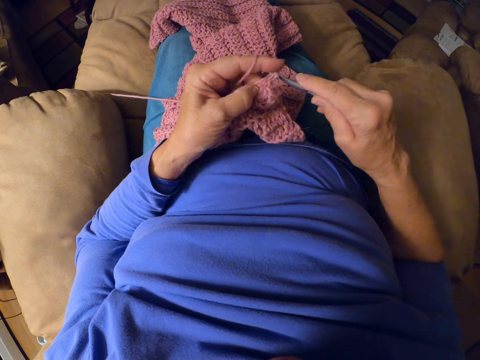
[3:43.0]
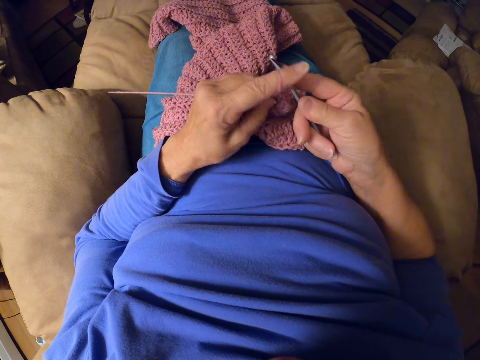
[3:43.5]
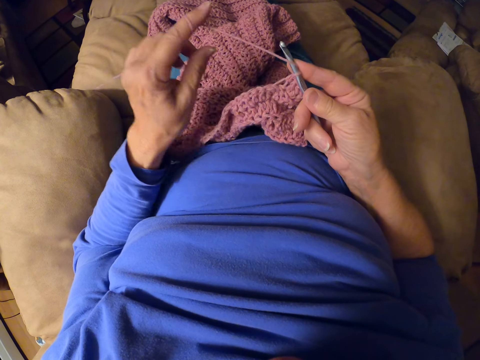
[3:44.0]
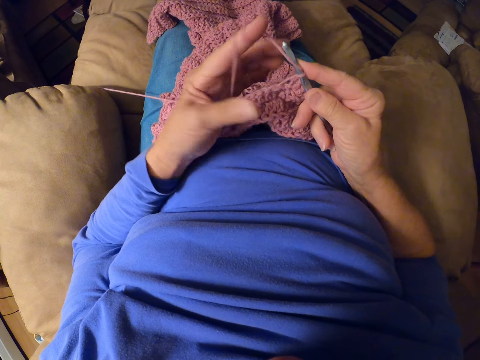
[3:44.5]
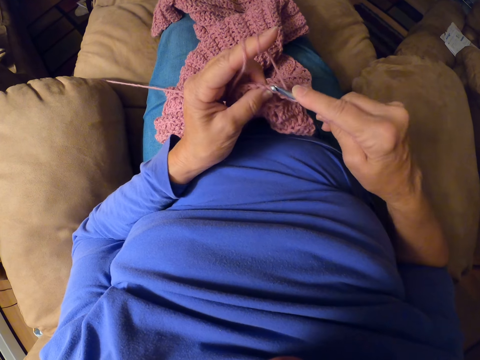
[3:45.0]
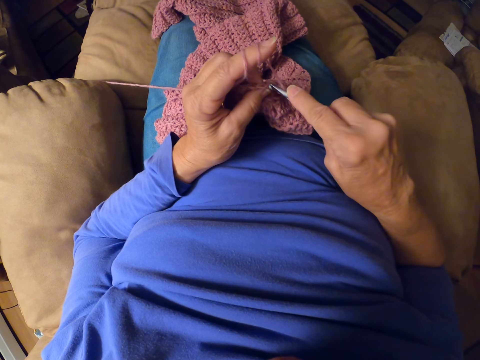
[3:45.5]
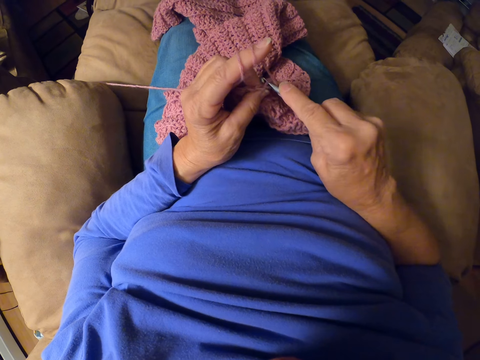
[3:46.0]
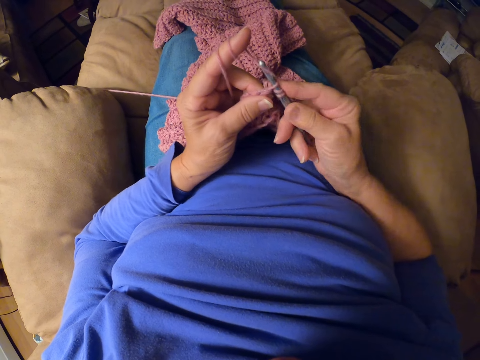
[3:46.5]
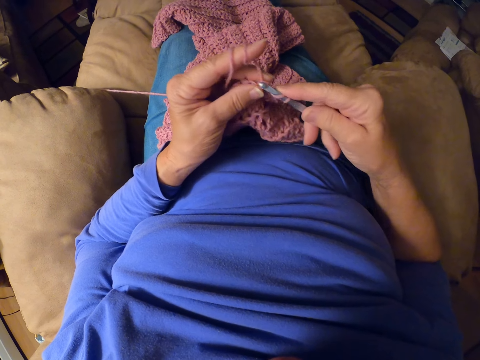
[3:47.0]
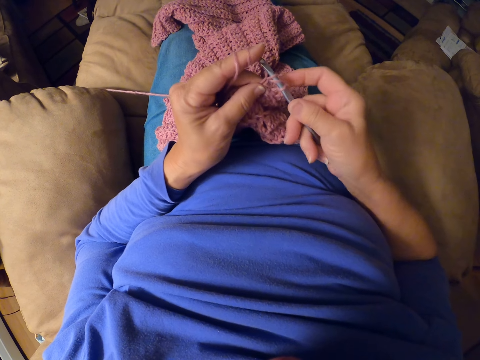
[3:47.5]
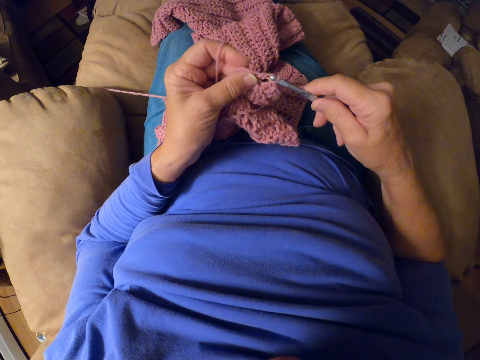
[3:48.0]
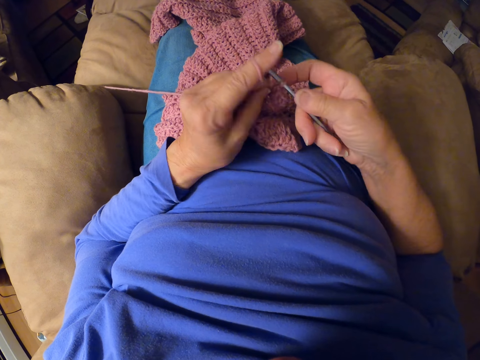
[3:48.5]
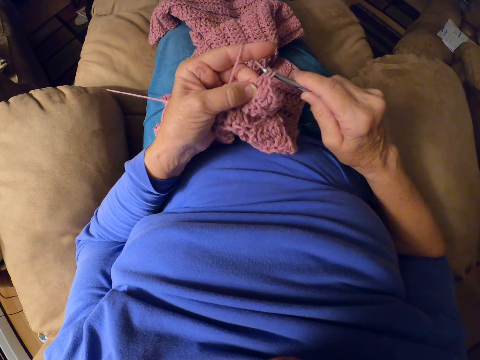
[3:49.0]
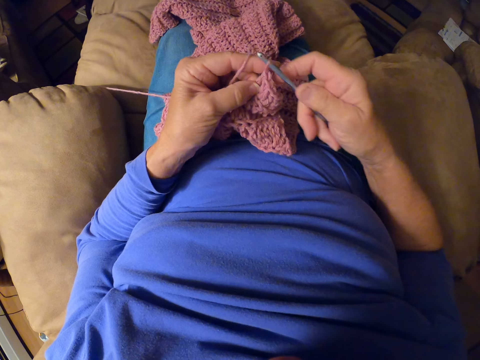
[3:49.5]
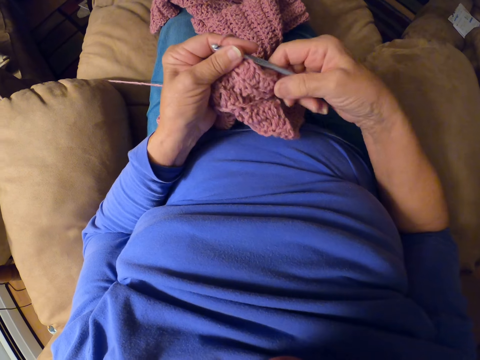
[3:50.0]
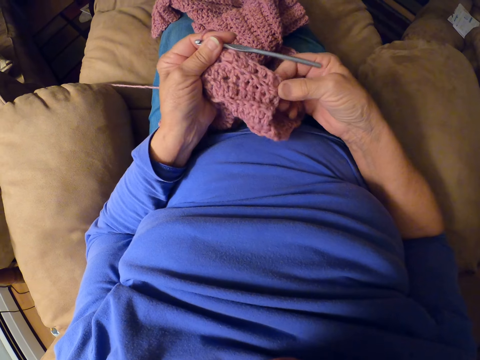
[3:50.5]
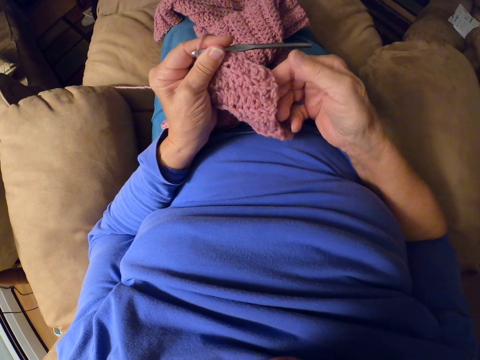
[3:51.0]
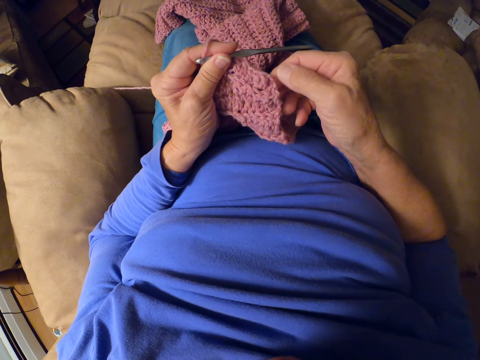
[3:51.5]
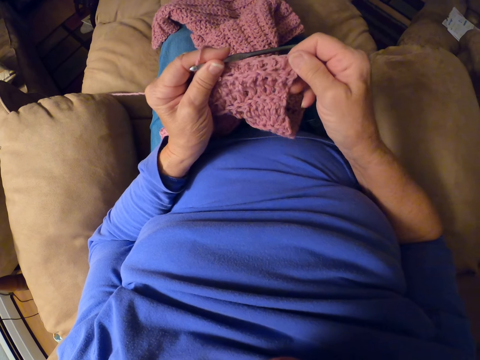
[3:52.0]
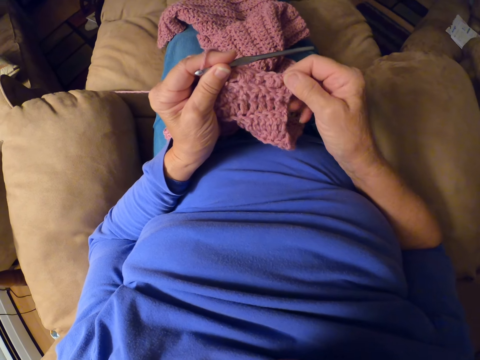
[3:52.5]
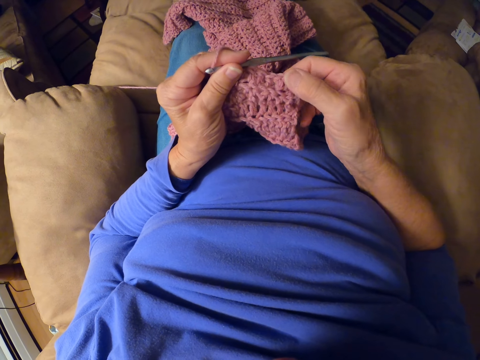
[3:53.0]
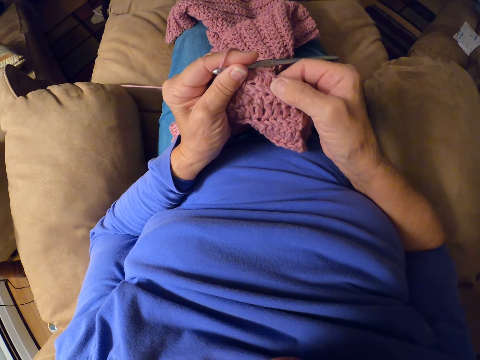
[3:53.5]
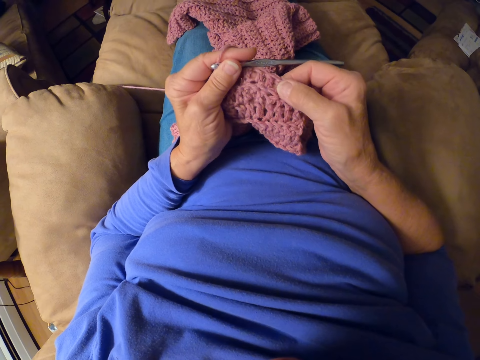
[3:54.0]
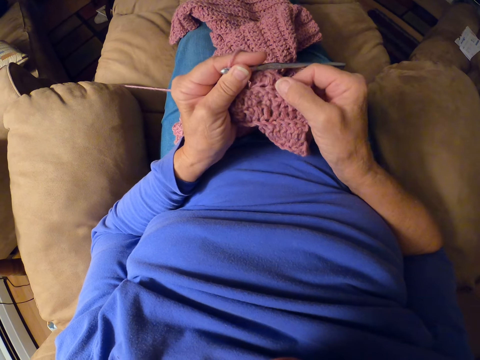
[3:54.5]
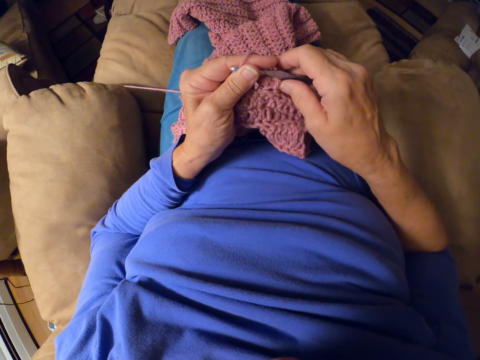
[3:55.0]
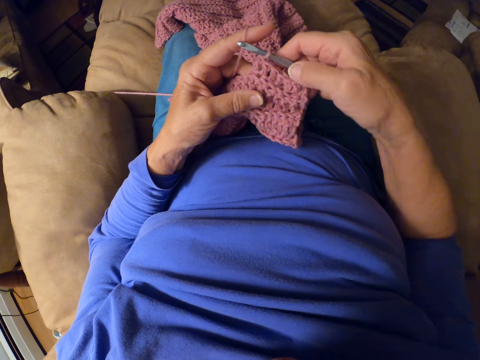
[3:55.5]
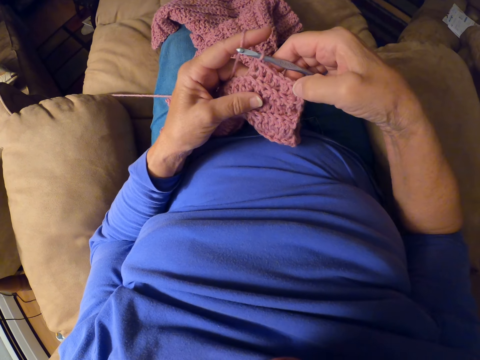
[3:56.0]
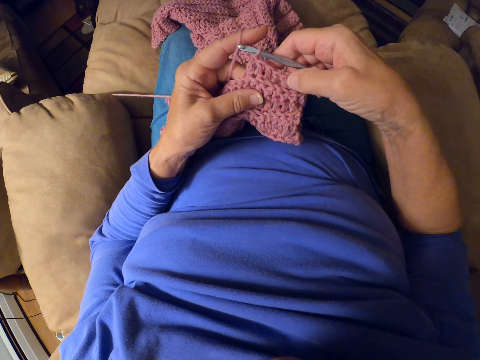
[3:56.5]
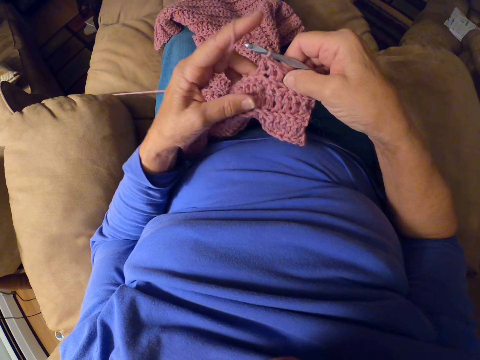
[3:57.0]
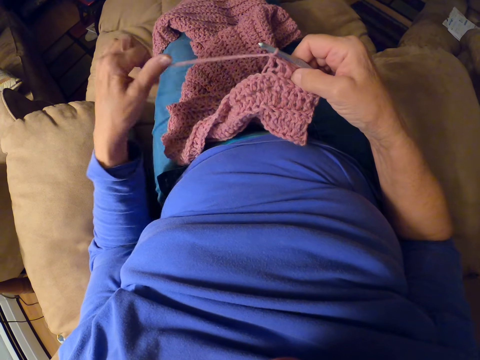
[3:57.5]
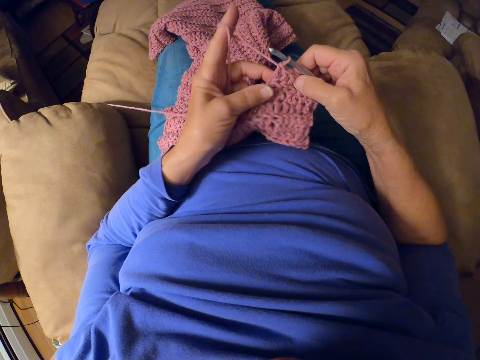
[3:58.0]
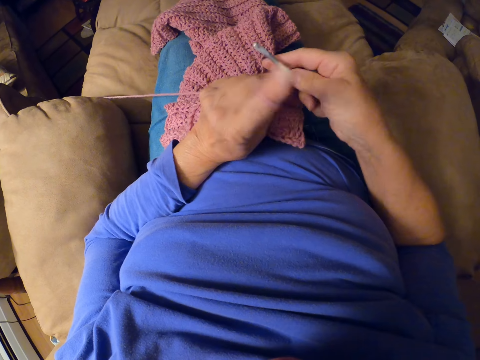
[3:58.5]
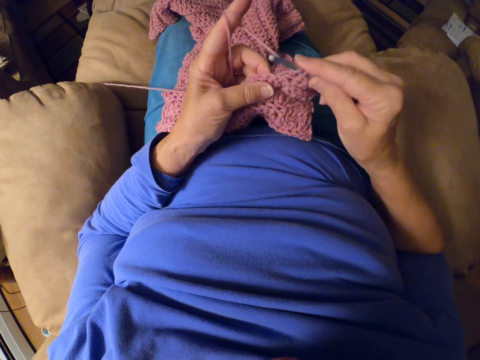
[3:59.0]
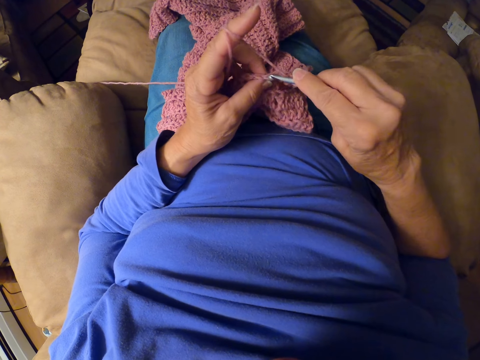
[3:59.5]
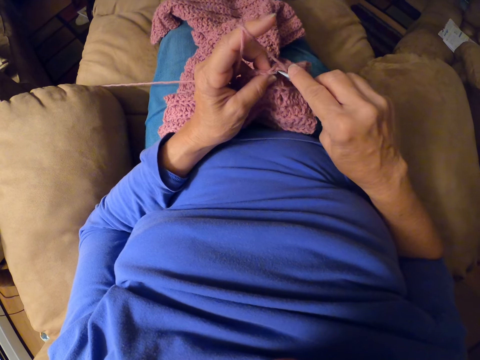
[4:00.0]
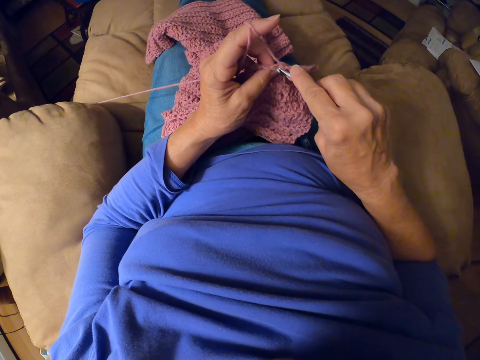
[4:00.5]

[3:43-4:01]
The camera wearer wraps the yarn around her left fingers. She resumes crocheting the yarn with the crochet hook. She passes the crochet hook to her left hand. She stretches the crochet with both hands. She counts the stitches. She passes the crochet hook to her right hand. She wraps the yarn around her left fingers. She resumes crocheting the yarn with the crochet hook.

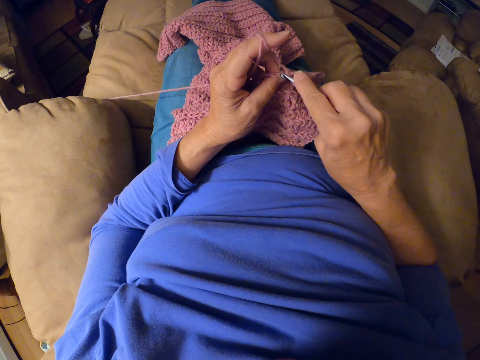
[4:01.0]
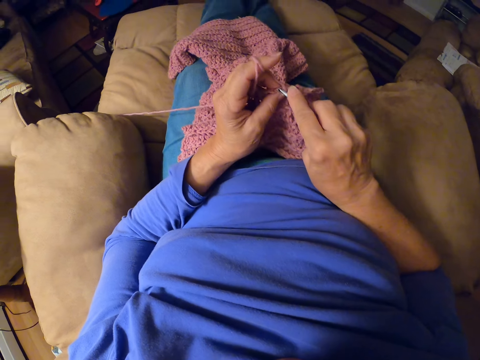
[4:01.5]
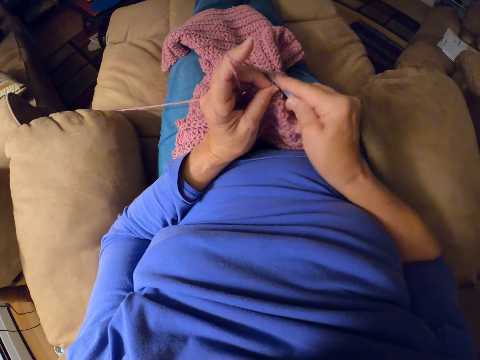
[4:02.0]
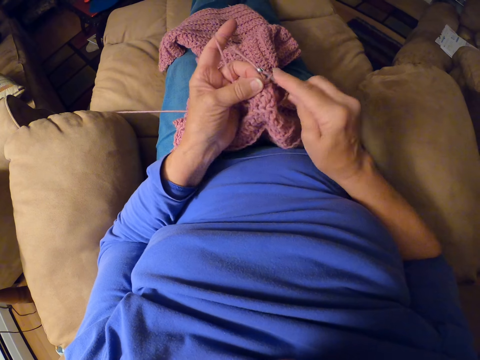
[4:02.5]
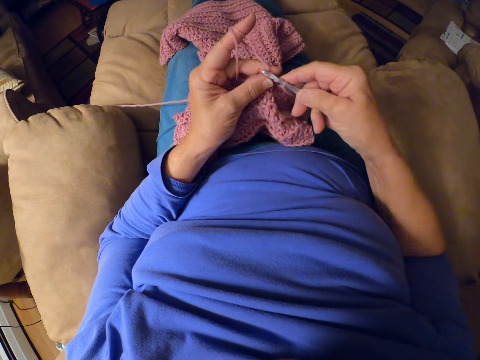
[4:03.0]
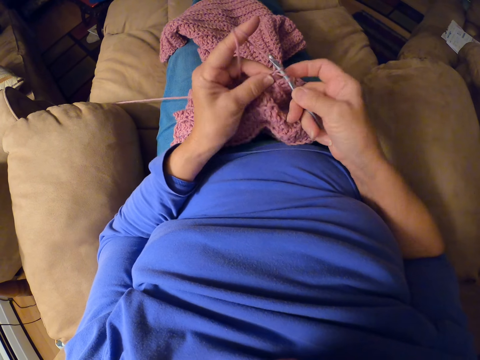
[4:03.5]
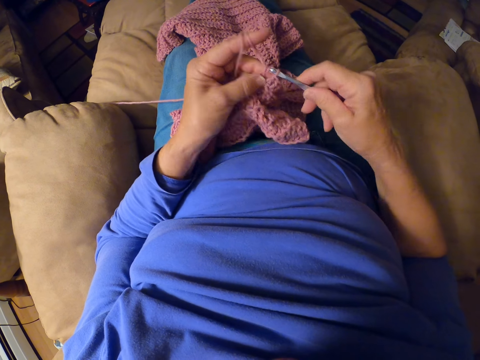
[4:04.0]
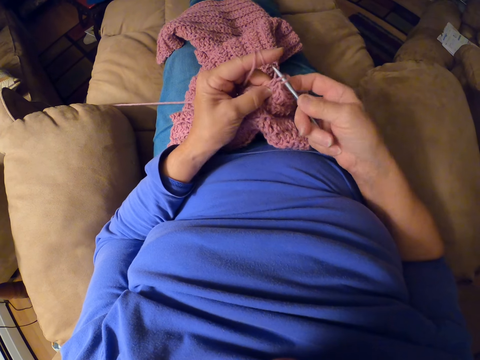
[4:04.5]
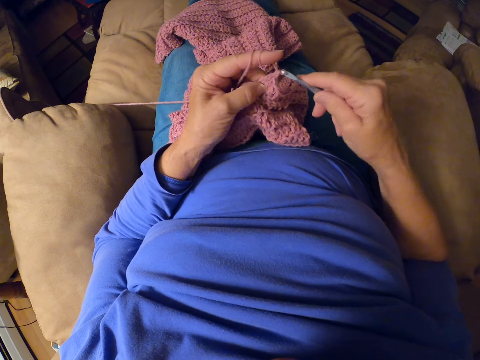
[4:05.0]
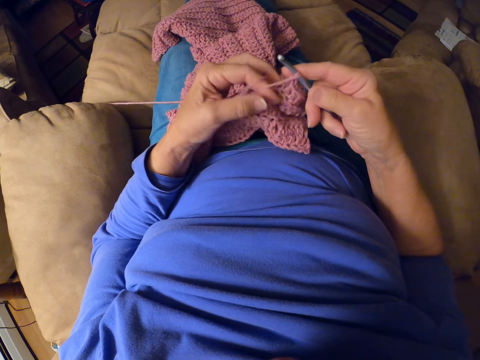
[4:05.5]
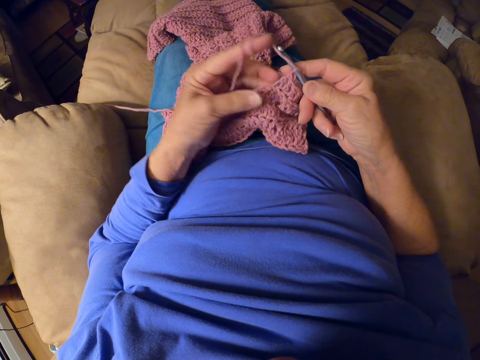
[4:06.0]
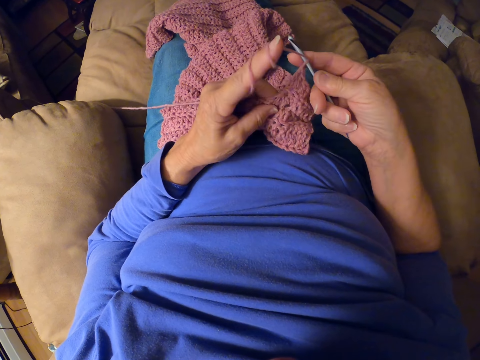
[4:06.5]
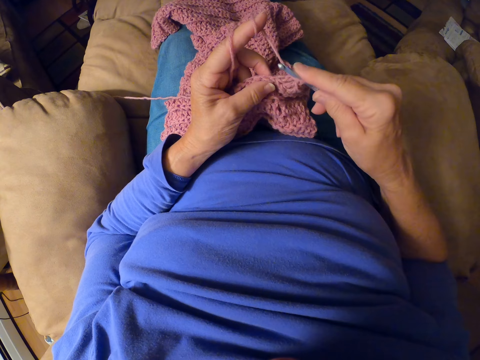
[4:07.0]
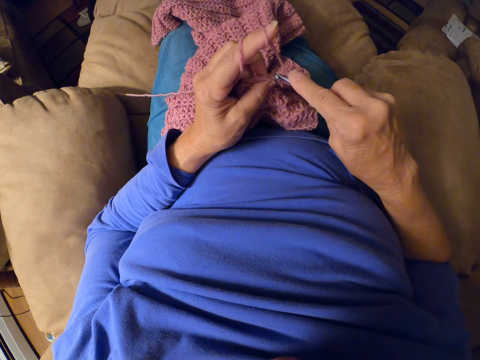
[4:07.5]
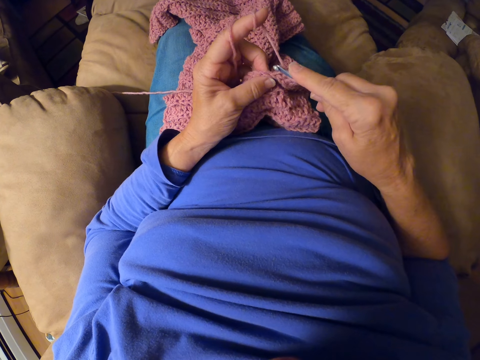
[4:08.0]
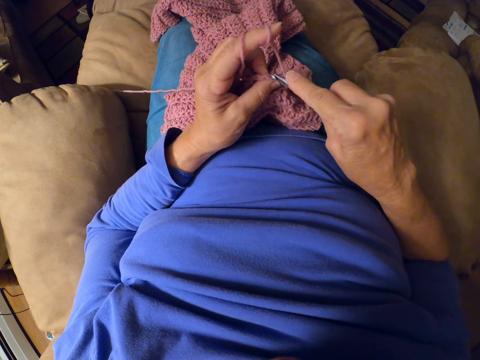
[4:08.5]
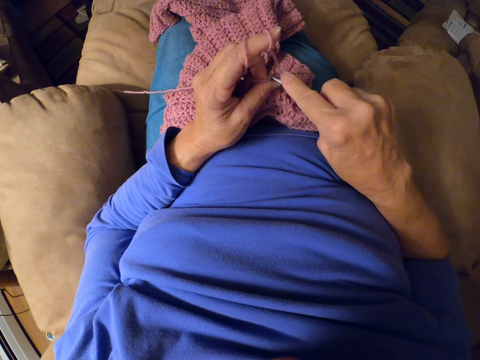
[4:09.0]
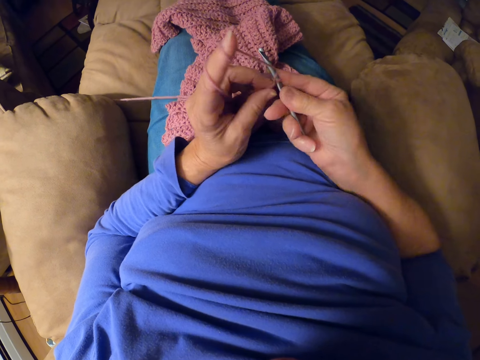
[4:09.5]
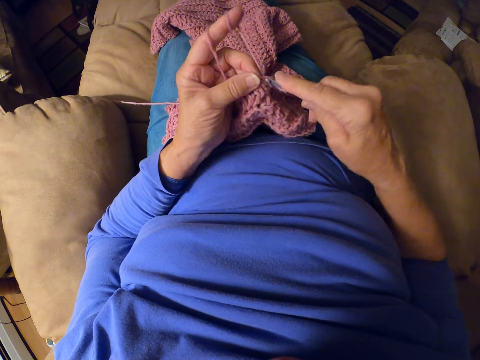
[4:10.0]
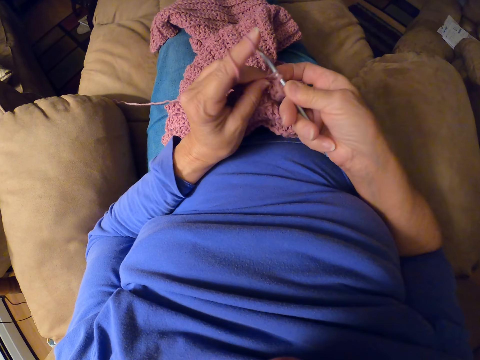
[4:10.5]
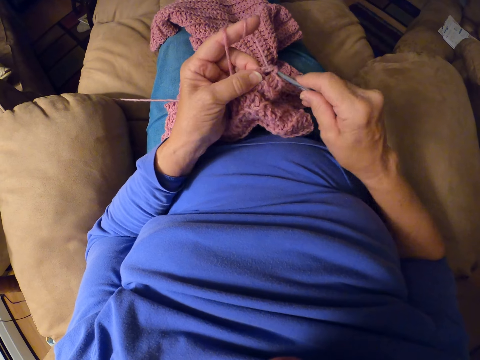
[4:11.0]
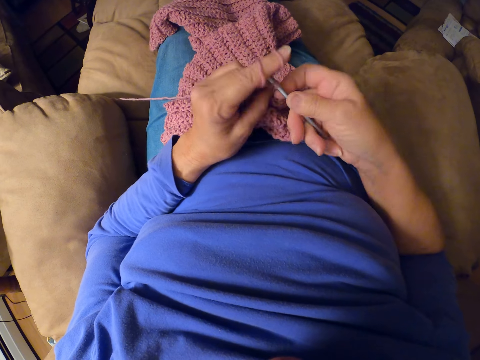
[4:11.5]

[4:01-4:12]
The camera wearer wraps the yarn around her left fingers. She resumes crocheting the yarn with the crochet hook.
